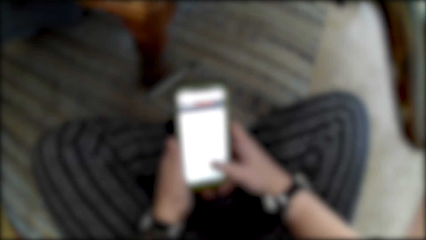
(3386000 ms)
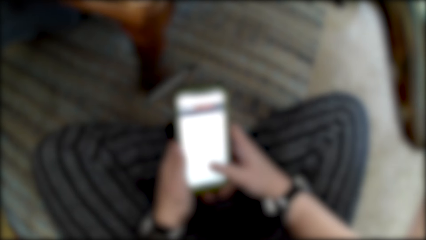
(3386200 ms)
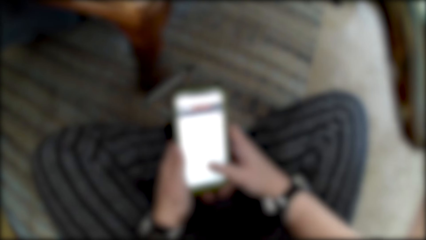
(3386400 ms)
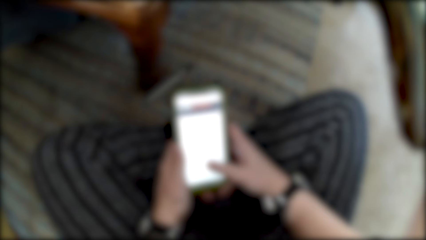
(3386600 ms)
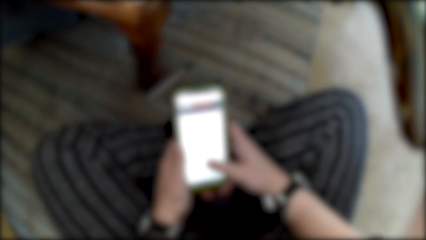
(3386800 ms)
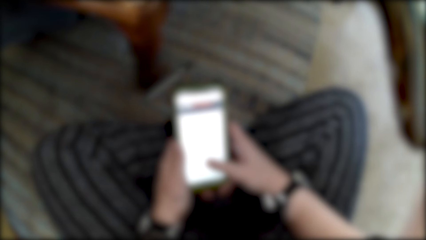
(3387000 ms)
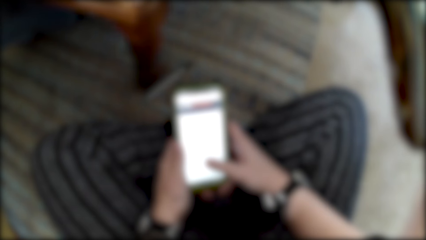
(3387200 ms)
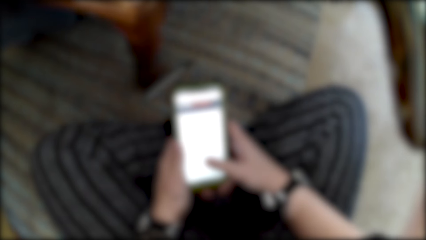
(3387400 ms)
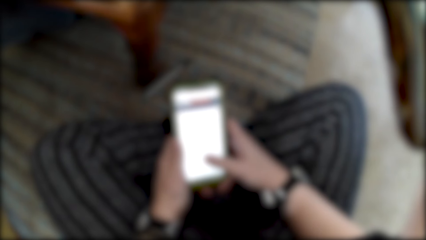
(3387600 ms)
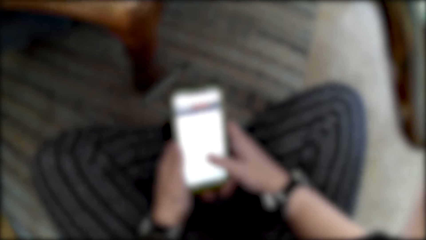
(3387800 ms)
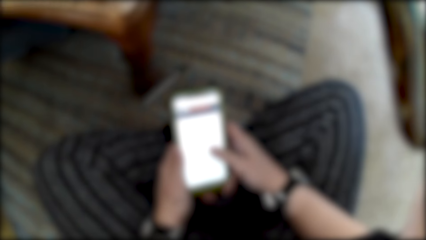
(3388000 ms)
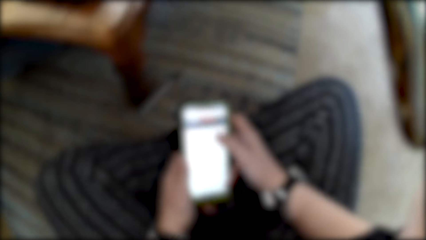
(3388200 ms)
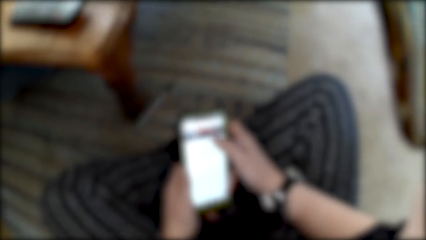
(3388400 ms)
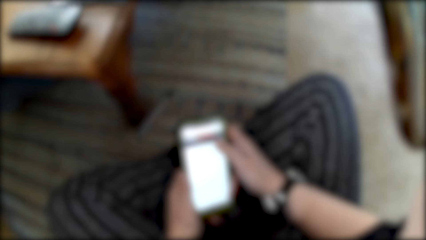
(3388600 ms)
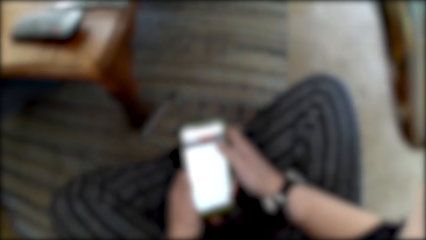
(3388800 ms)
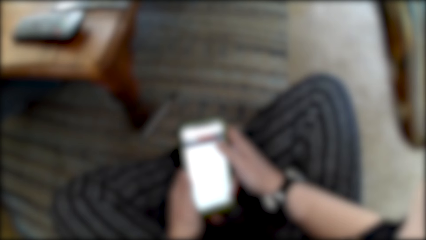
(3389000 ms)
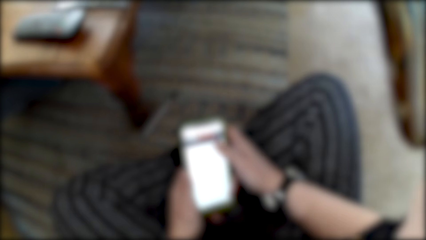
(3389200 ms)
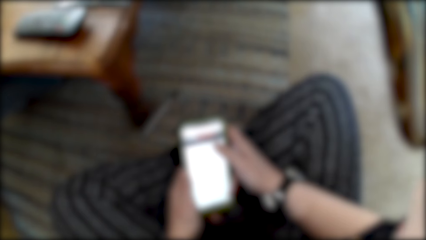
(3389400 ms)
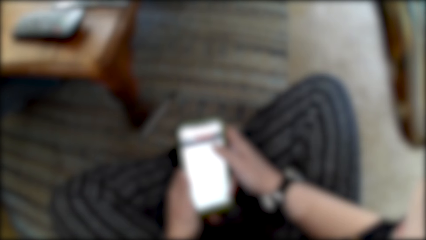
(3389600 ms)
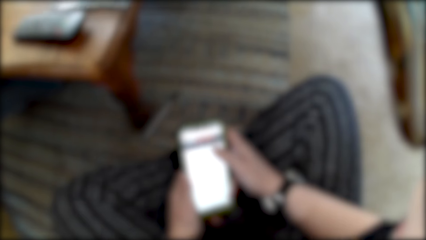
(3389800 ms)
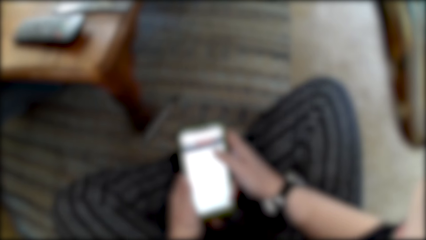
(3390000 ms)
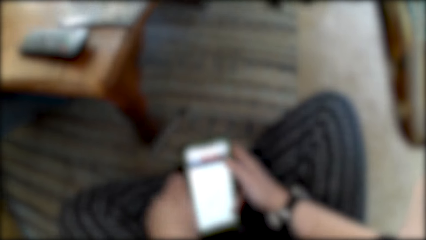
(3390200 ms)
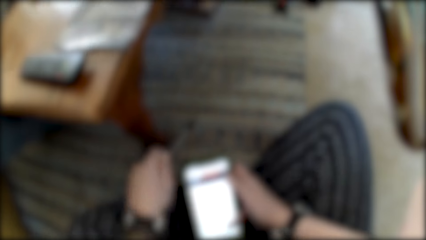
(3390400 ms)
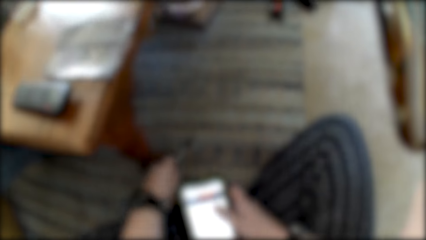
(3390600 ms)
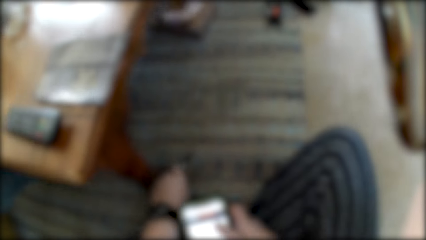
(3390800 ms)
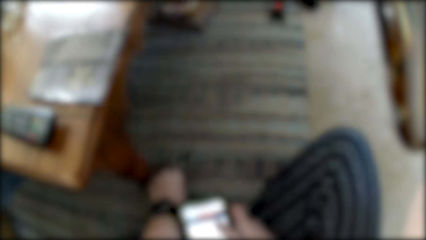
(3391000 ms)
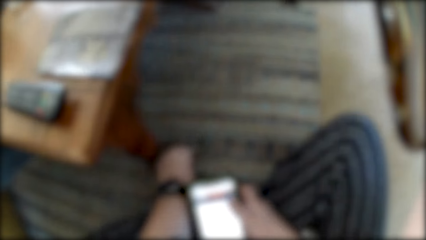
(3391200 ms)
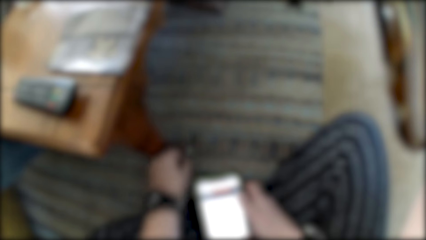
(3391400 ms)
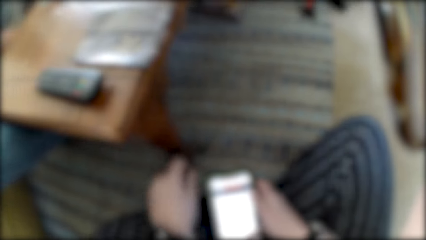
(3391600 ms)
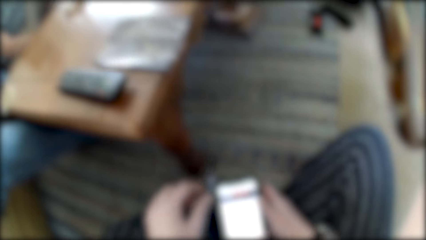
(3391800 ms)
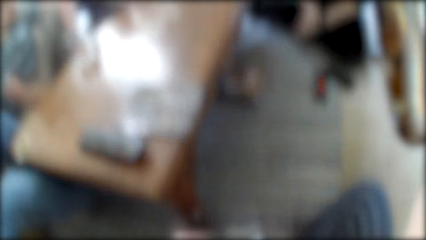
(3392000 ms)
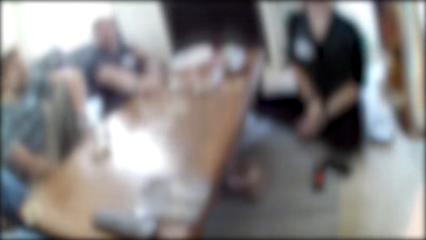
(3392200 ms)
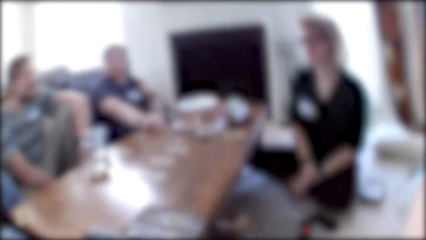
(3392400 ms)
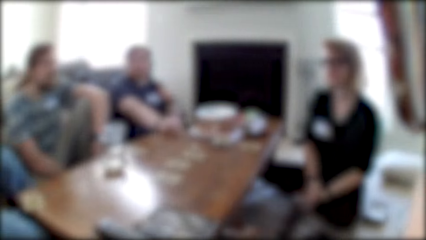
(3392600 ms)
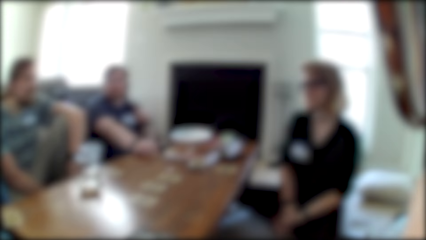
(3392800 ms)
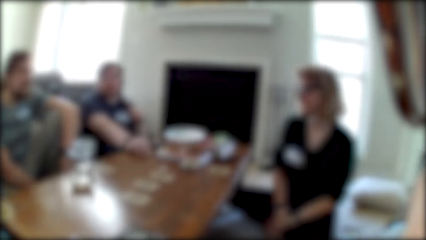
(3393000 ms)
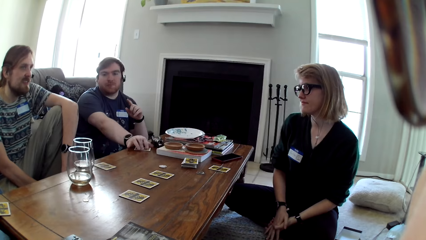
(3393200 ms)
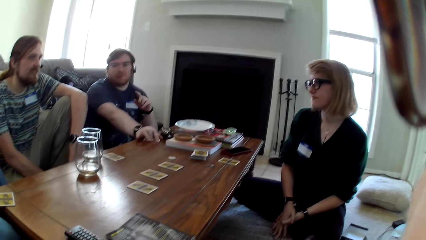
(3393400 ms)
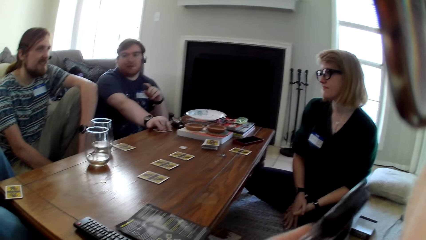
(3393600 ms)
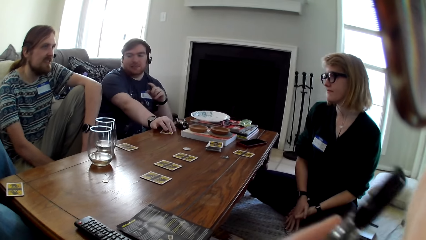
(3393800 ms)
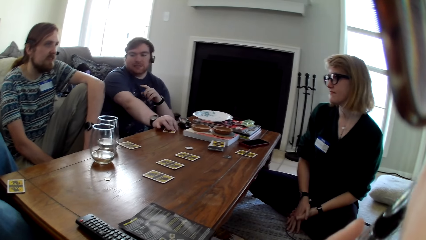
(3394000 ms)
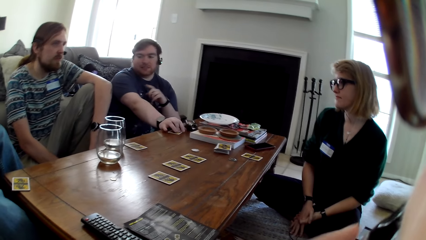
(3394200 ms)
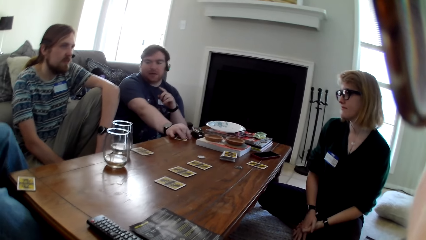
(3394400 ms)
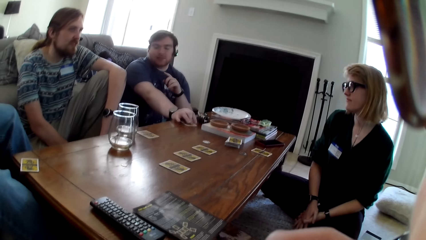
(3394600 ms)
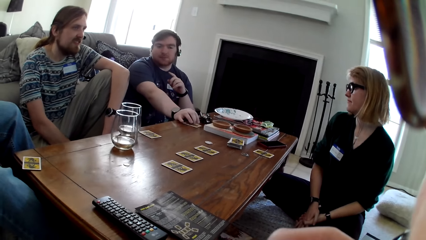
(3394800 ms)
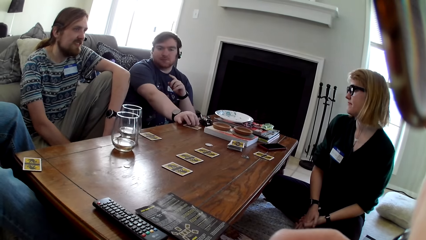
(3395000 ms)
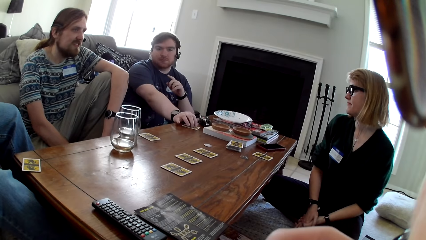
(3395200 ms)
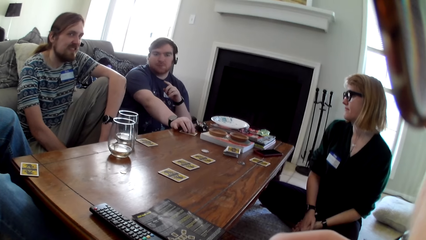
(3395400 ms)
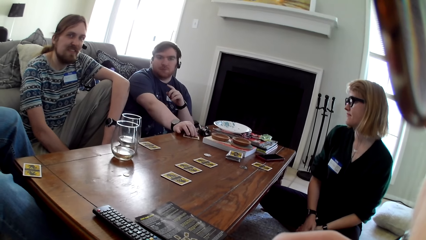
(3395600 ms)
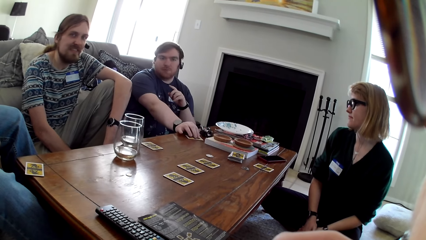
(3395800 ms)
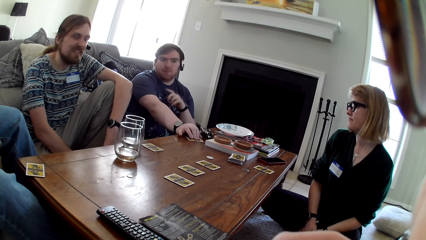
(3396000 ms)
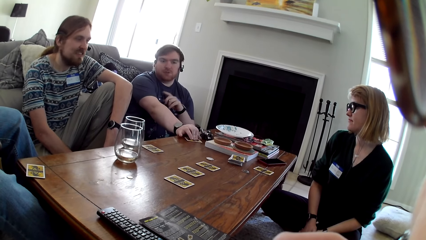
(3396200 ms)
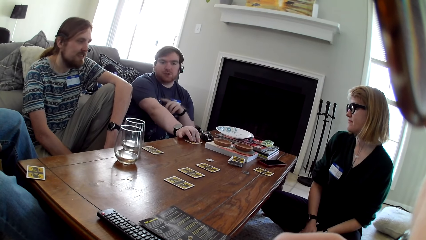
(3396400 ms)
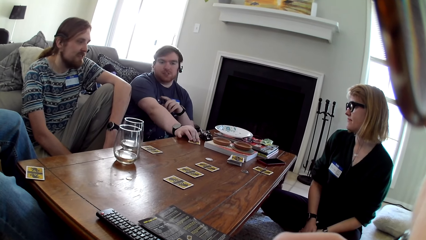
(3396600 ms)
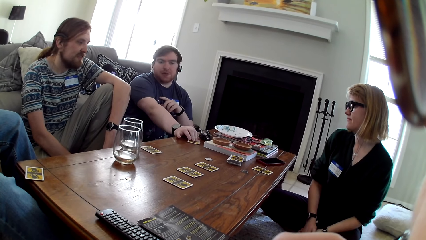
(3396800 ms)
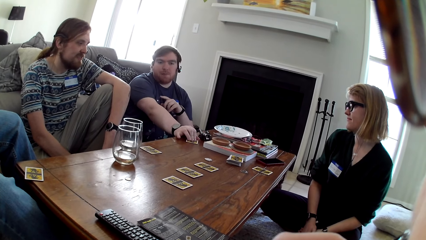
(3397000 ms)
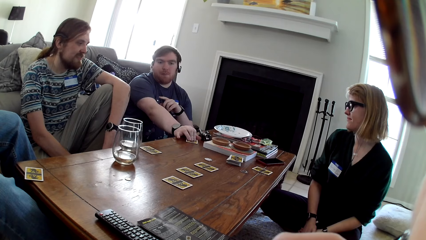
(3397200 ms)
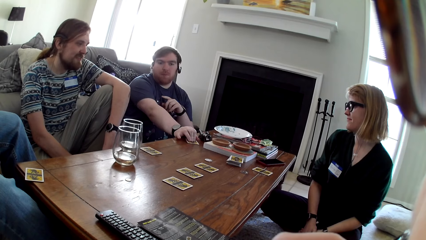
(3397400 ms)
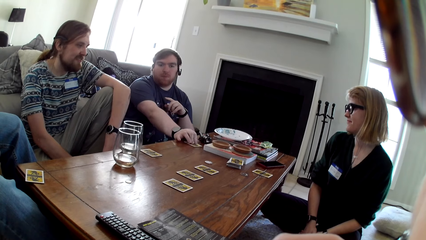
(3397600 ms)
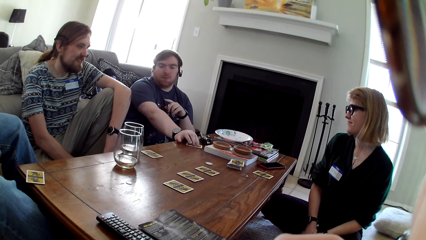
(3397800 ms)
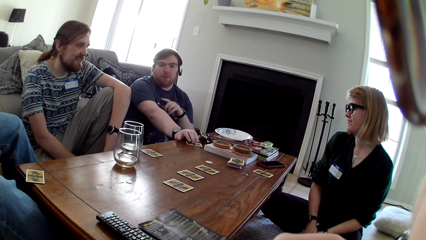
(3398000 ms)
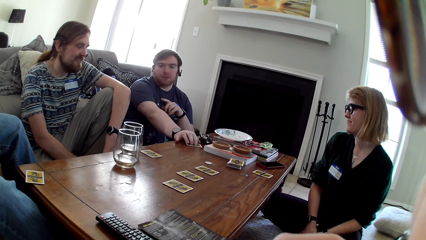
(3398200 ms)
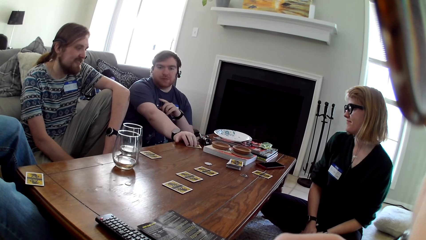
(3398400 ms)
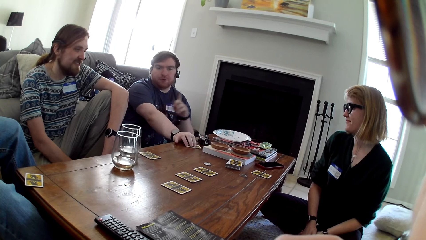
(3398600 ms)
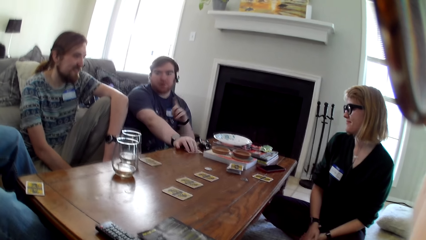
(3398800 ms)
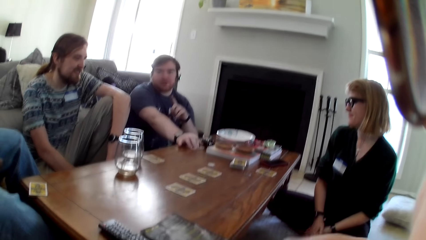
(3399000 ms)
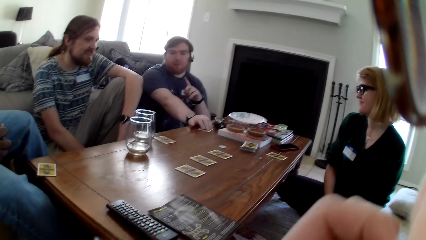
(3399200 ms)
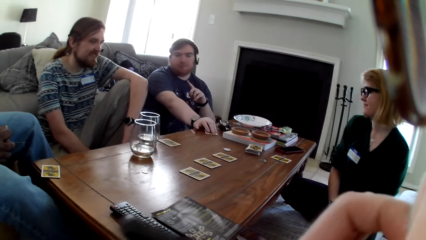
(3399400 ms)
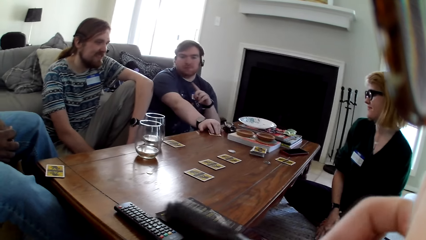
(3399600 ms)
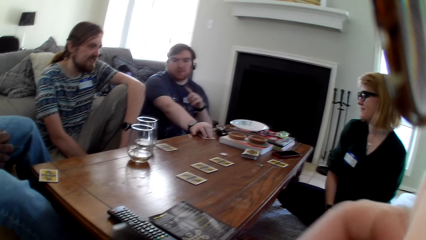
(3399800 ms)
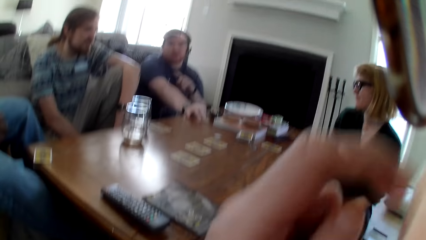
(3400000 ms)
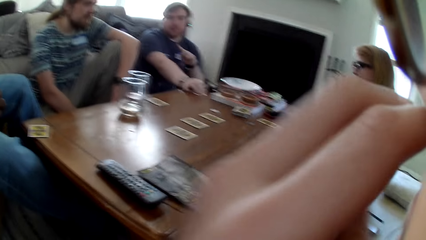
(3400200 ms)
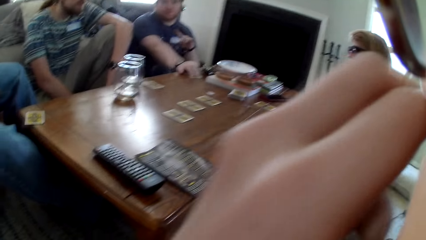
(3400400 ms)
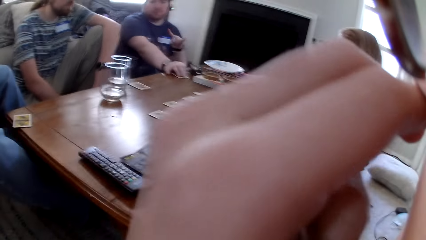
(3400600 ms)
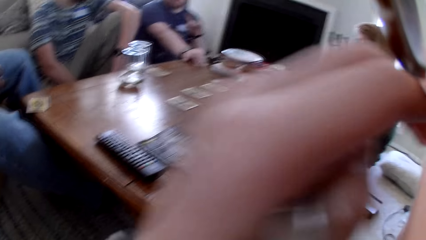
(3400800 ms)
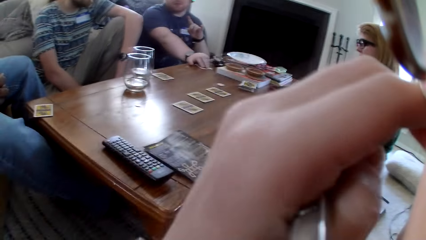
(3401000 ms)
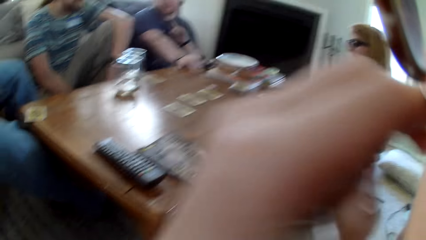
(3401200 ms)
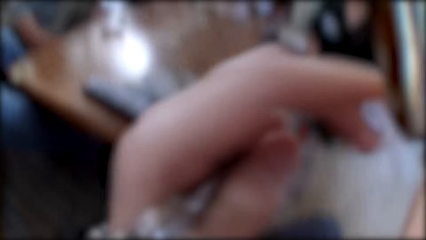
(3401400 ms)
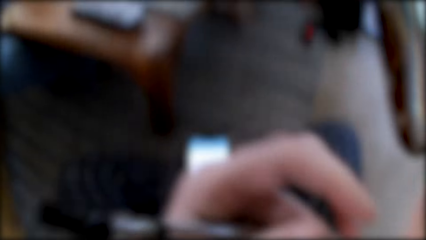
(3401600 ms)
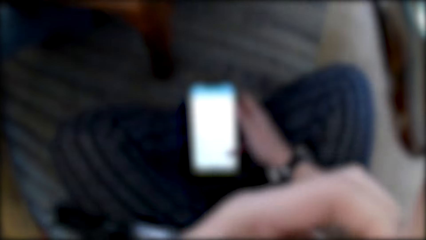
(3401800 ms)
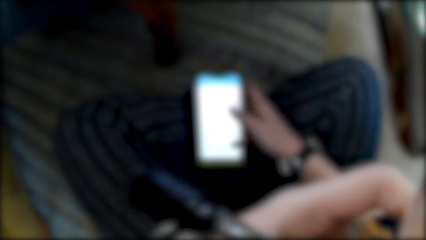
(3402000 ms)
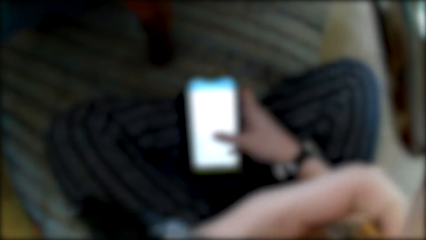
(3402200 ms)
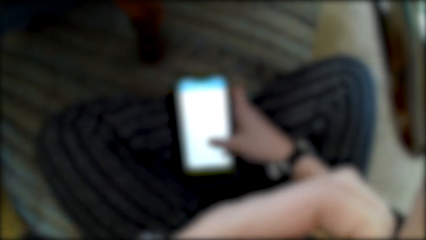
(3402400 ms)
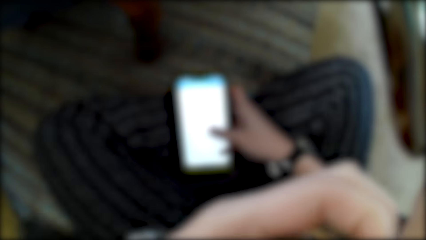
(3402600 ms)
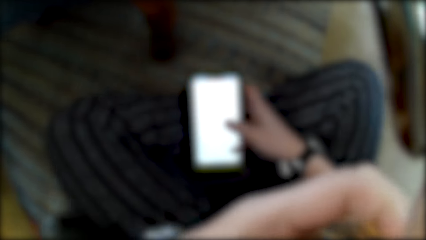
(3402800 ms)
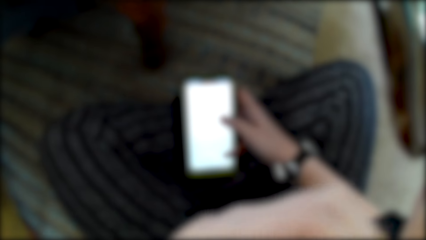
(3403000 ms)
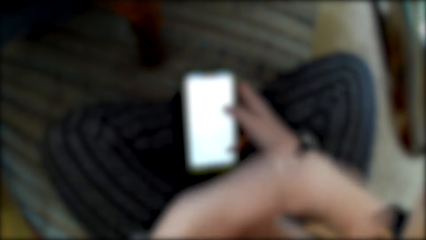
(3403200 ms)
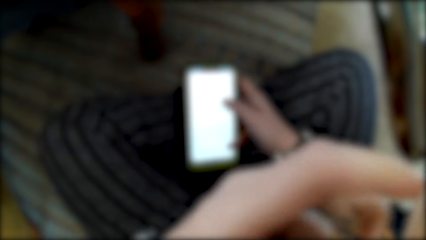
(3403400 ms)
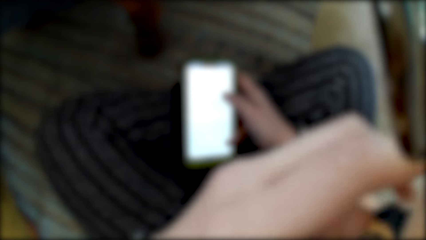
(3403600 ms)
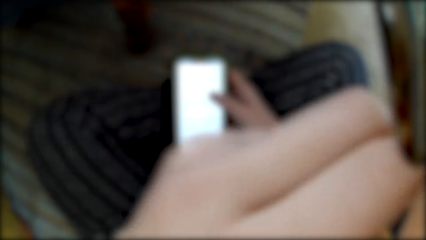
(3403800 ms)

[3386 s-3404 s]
The camera wearer picks up a pen from the carpet. He lifts the pen. He lifts his phone. A man plays with the card on the table. The camera wearer flips through the book. He scratches his face with a hand. He holds his chin. He moves his hand around his chin. He uses the phone. He swipes on his phone.
